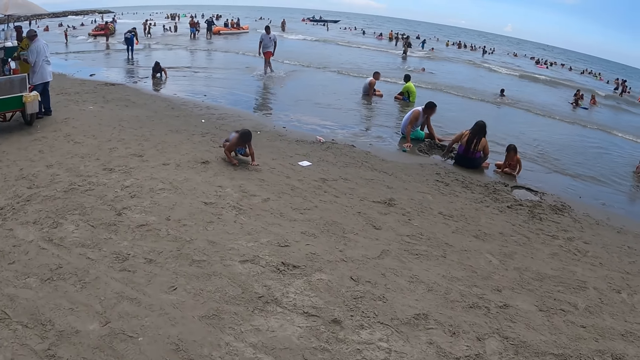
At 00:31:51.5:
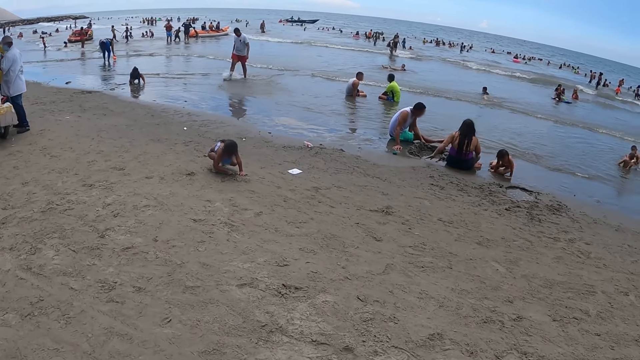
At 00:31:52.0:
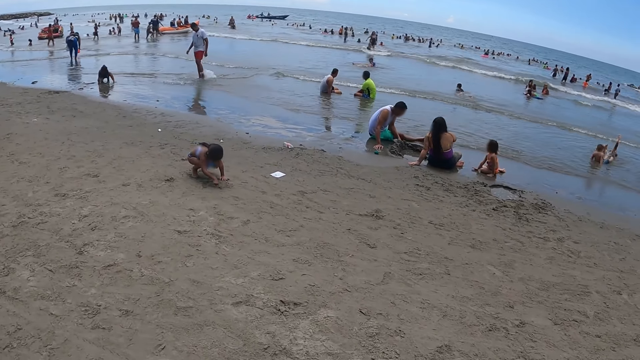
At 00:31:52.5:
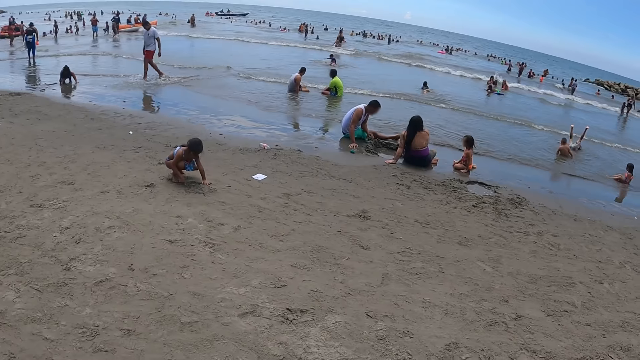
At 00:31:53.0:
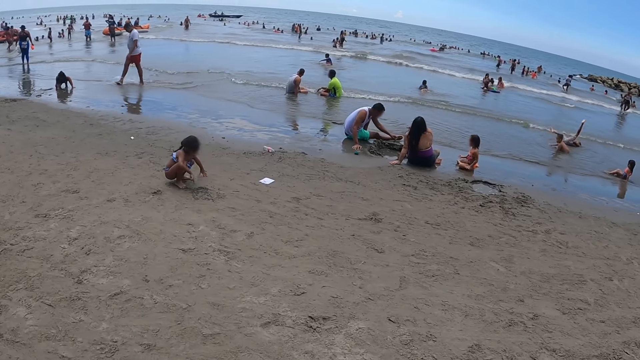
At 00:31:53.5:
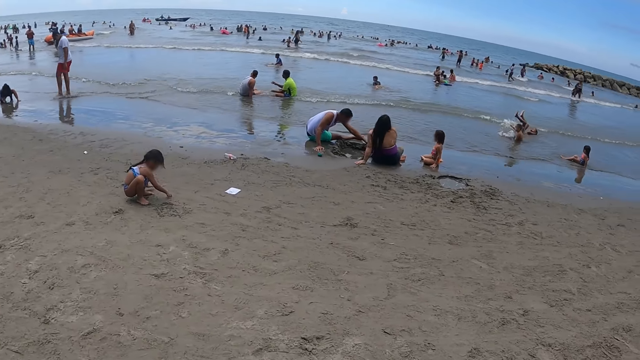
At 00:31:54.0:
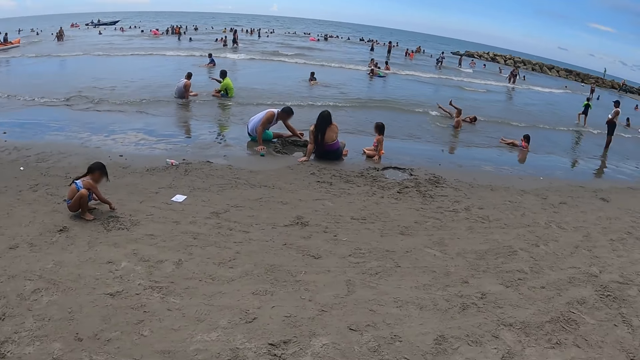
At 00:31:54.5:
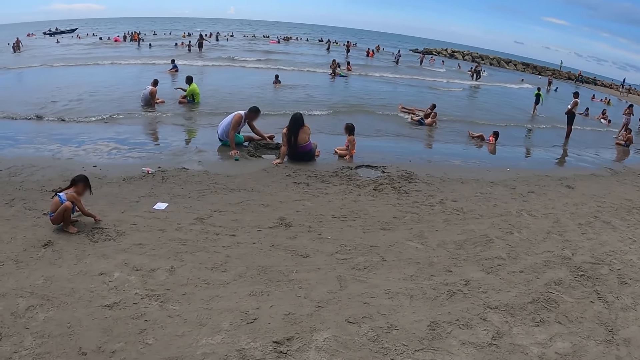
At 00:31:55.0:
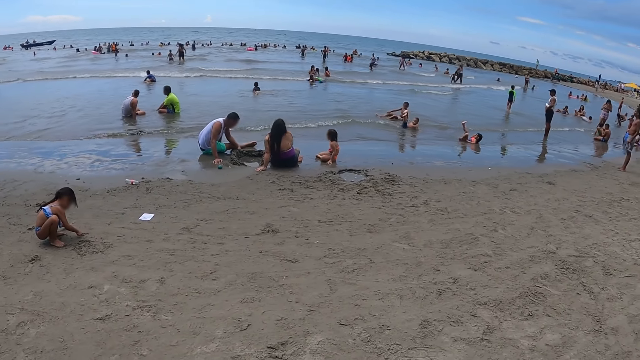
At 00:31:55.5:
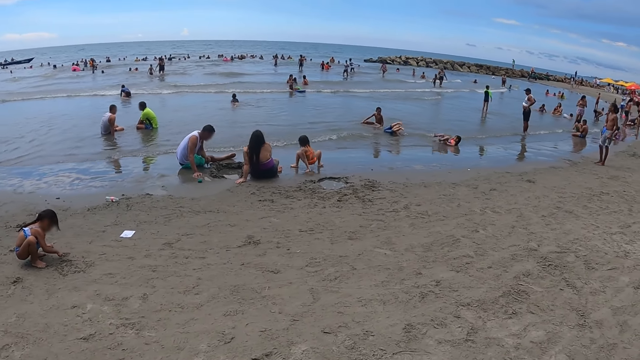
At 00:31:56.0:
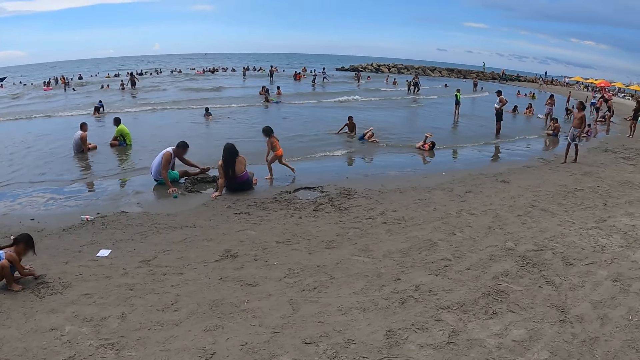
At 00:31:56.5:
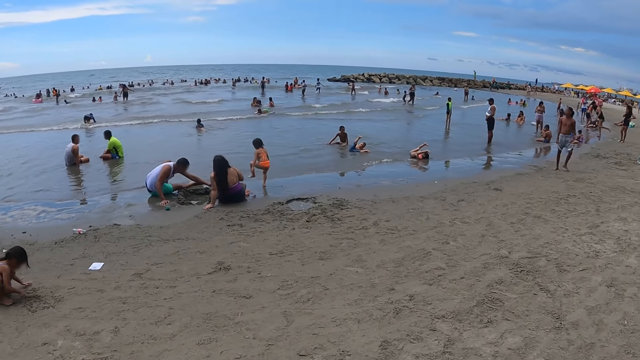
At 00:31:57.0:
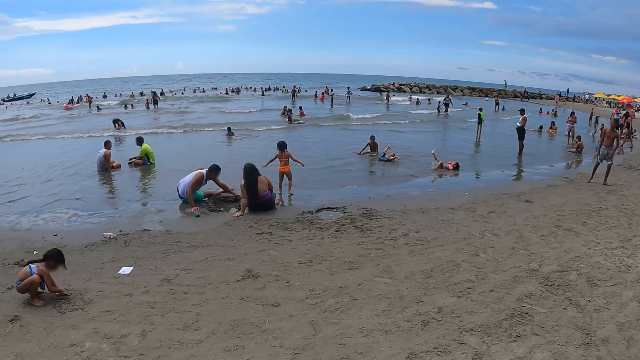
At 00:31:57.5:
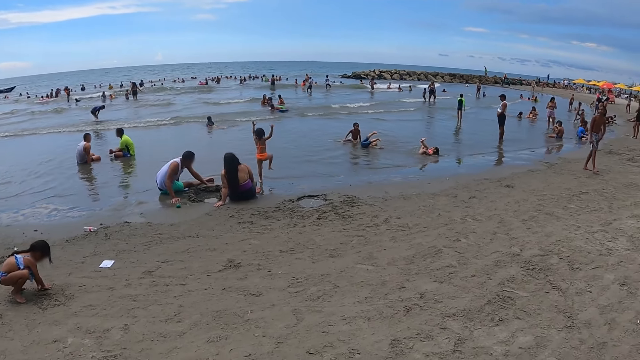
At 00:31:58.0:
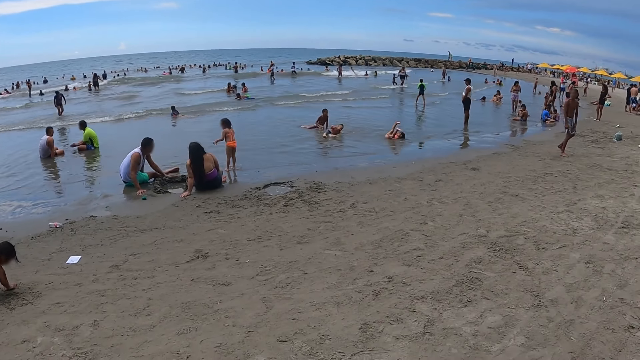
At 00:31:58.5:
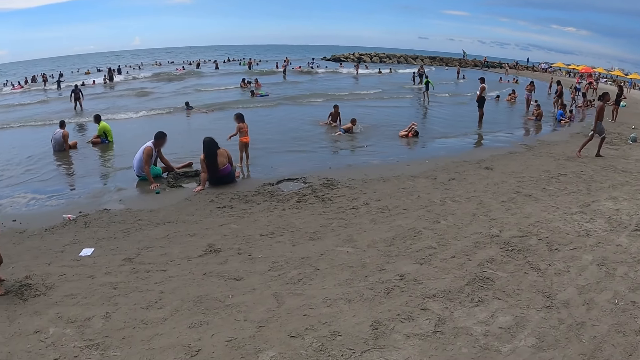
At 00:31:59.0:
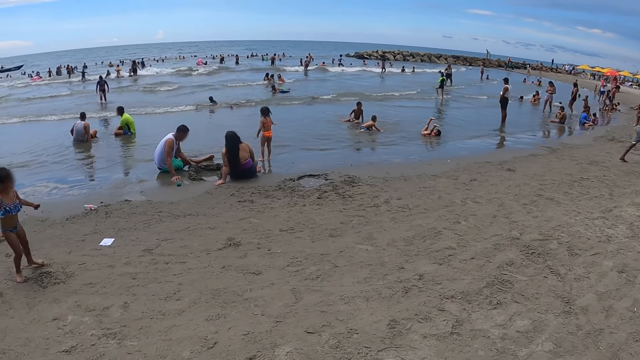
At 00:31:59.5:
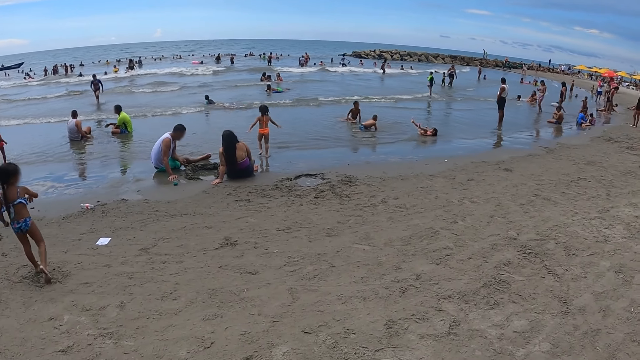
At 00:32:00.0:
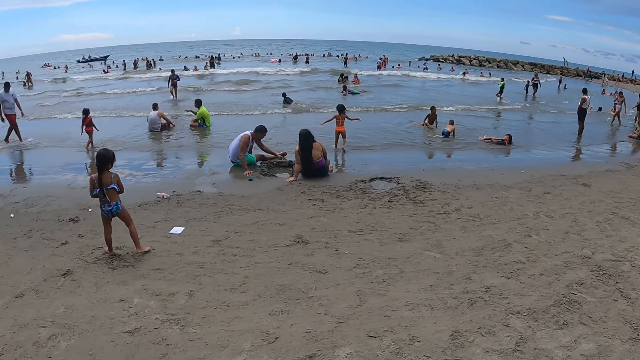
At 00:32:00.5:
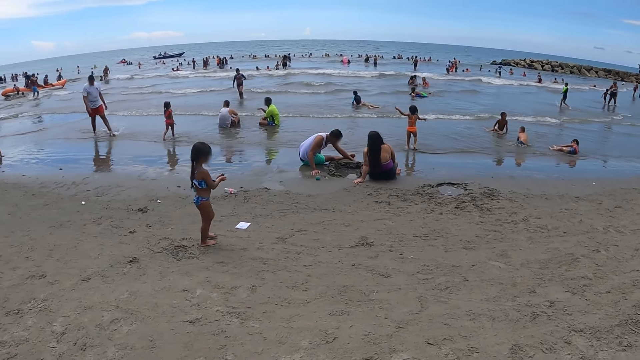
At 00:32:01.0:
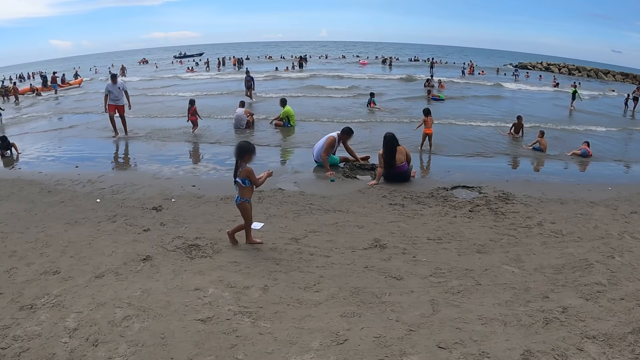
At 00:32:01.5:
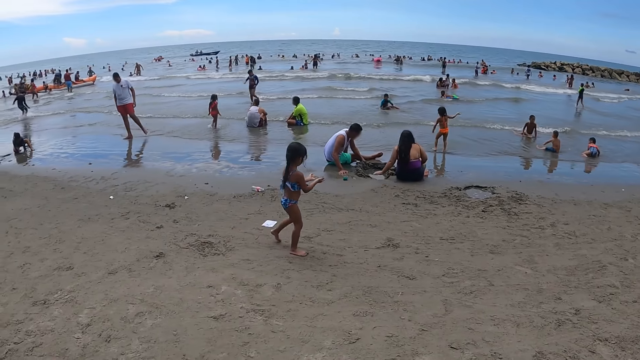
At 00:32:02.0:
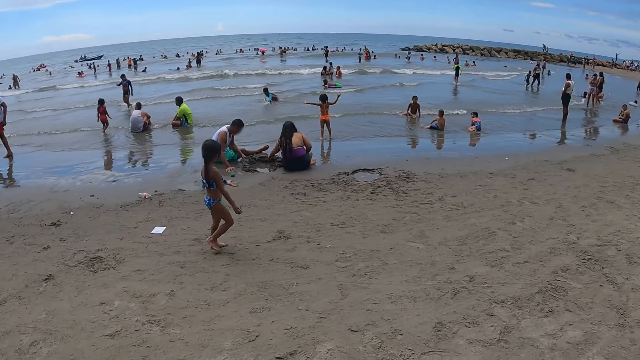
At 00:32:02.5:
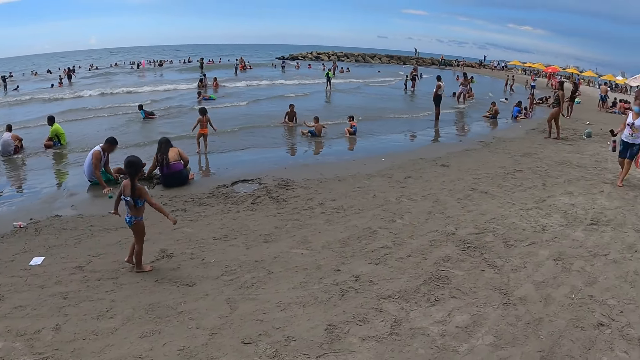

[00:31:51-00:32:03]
The camera wearer looks around.

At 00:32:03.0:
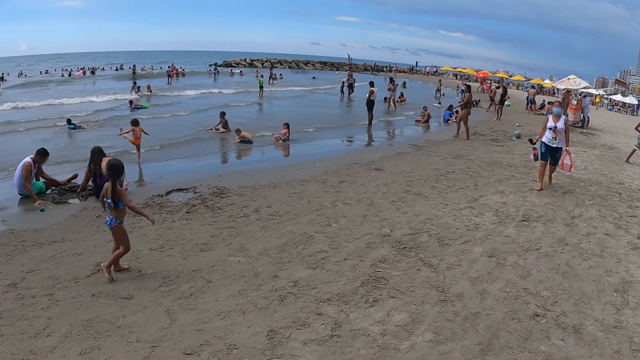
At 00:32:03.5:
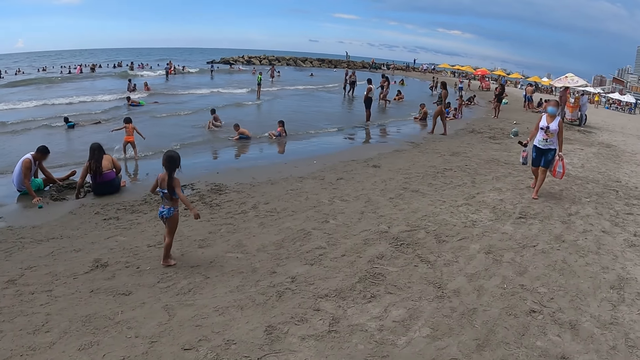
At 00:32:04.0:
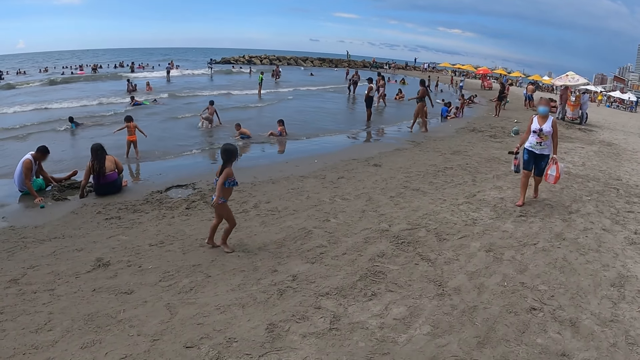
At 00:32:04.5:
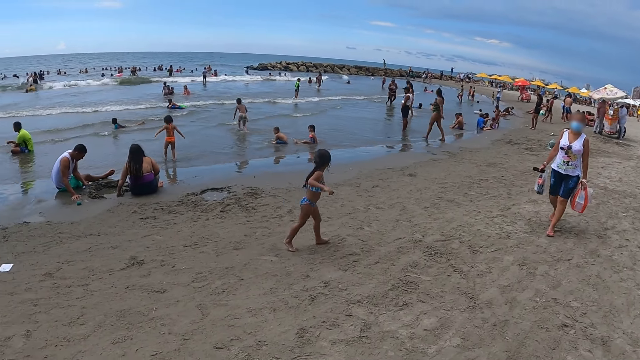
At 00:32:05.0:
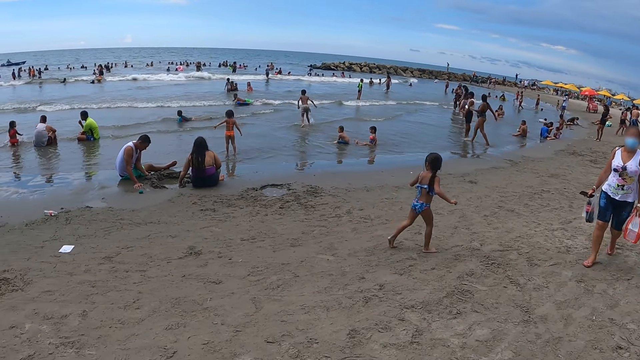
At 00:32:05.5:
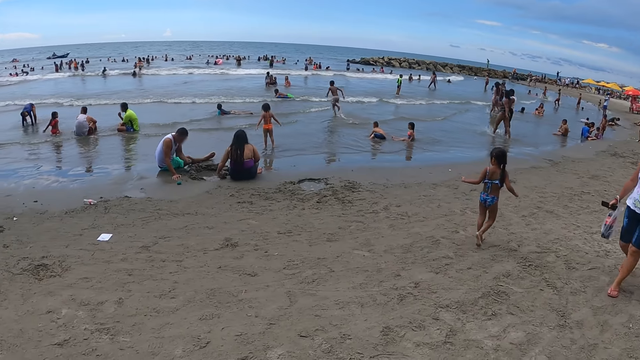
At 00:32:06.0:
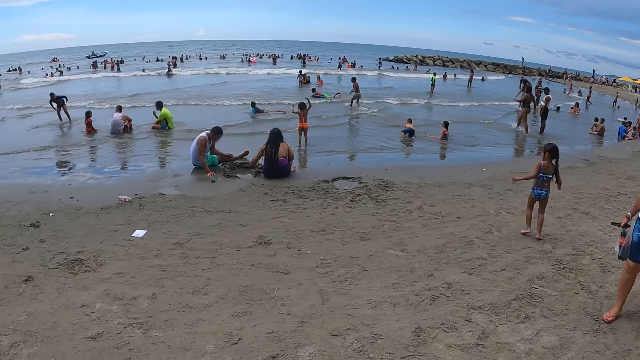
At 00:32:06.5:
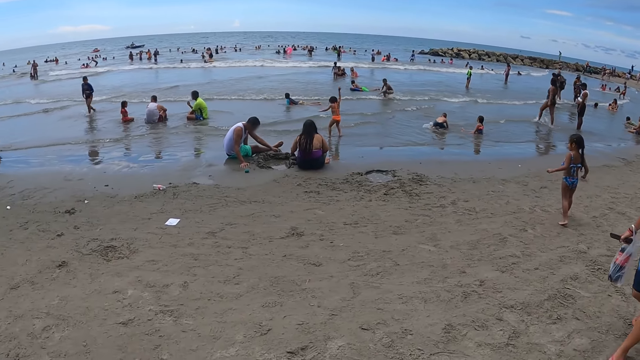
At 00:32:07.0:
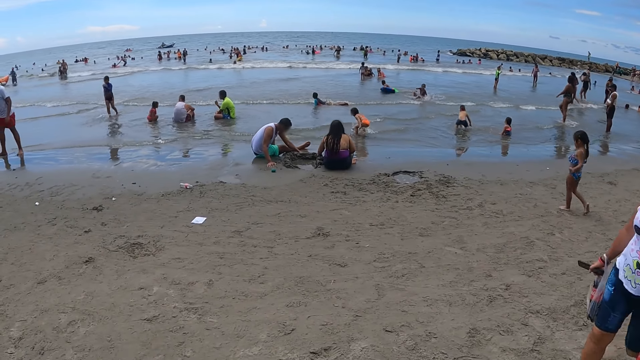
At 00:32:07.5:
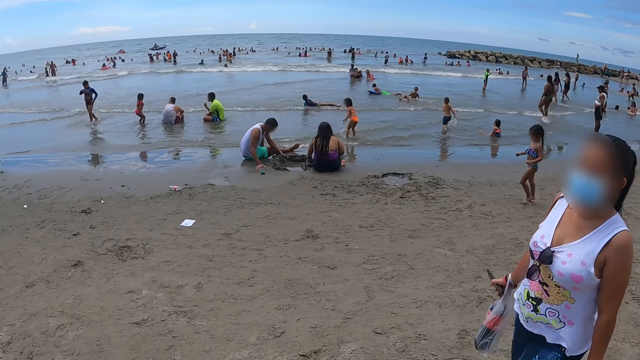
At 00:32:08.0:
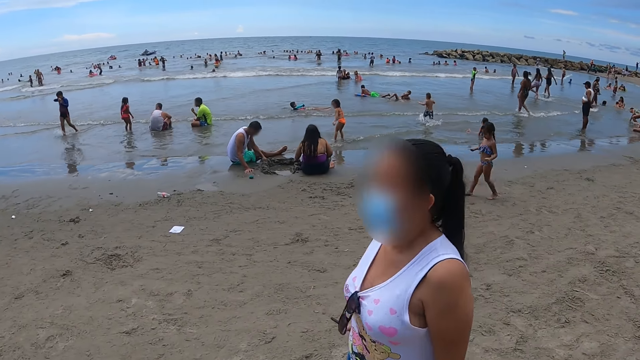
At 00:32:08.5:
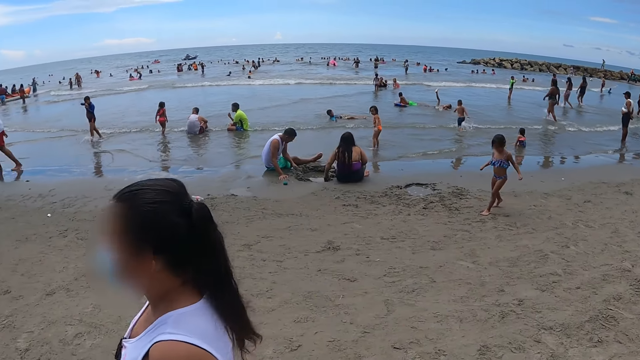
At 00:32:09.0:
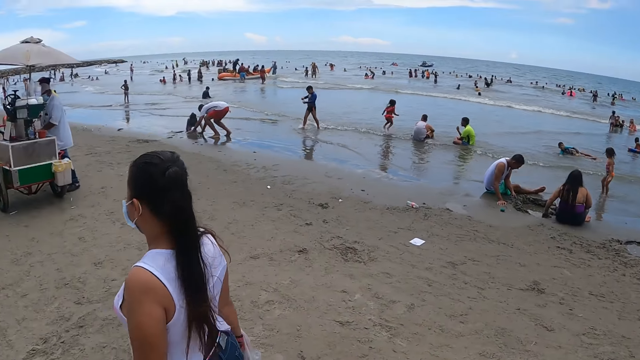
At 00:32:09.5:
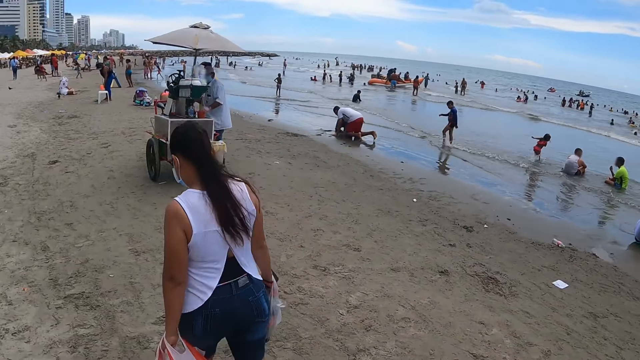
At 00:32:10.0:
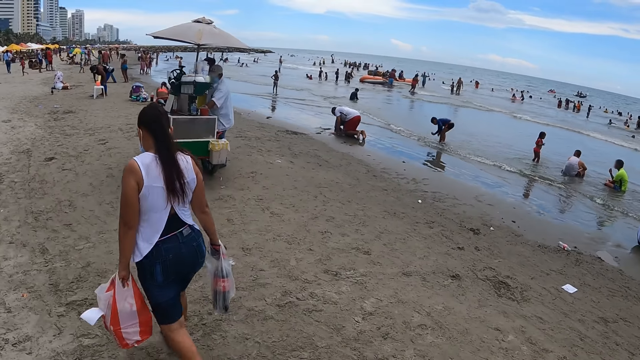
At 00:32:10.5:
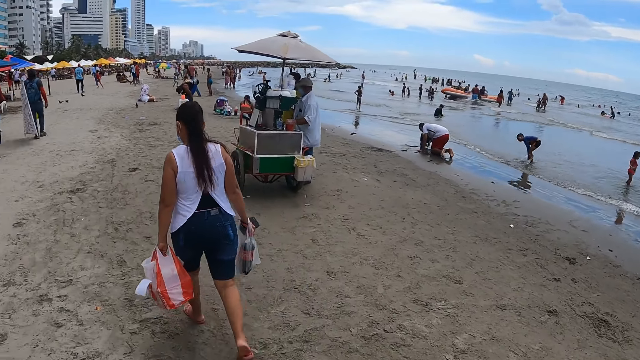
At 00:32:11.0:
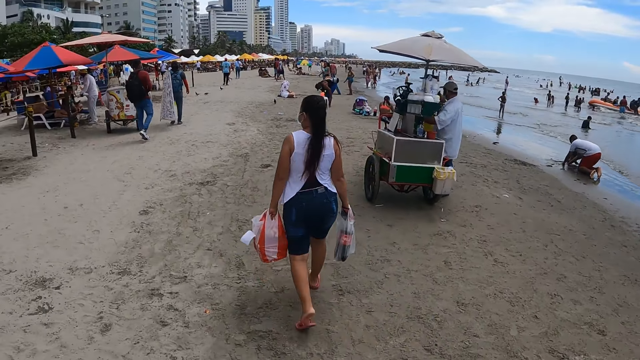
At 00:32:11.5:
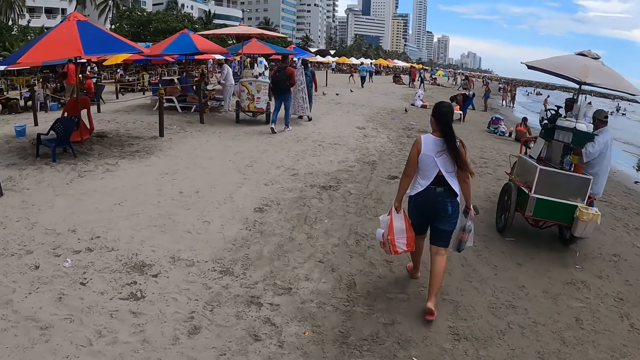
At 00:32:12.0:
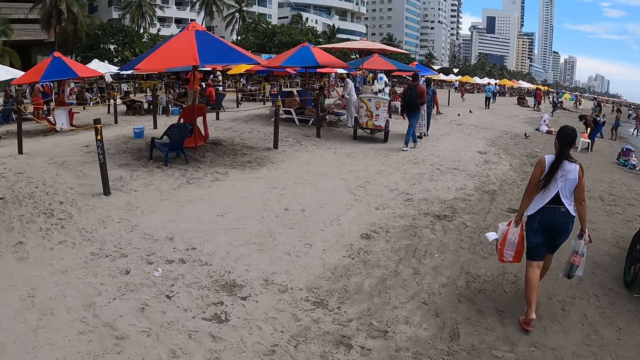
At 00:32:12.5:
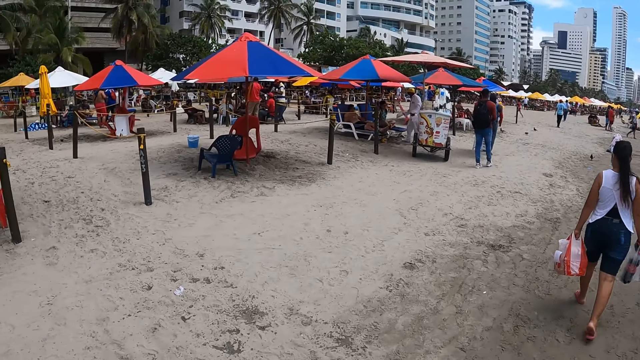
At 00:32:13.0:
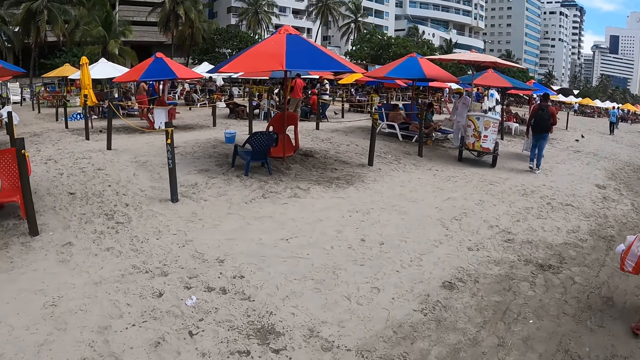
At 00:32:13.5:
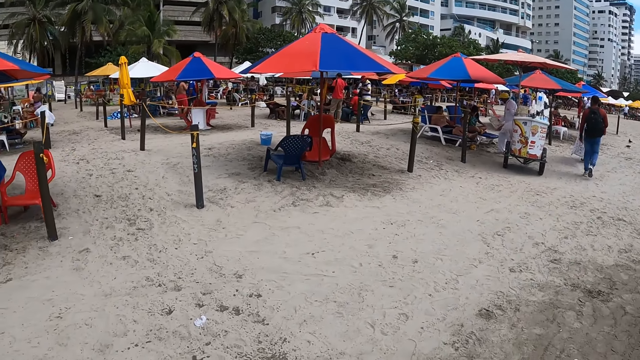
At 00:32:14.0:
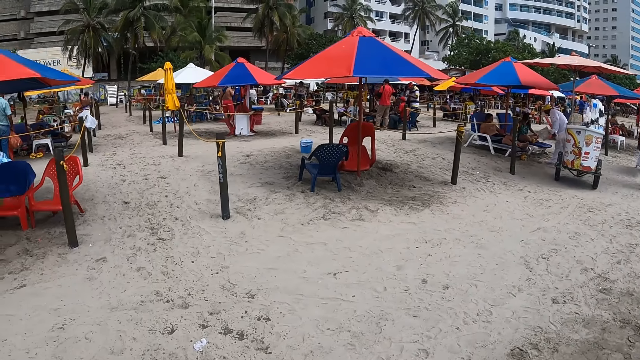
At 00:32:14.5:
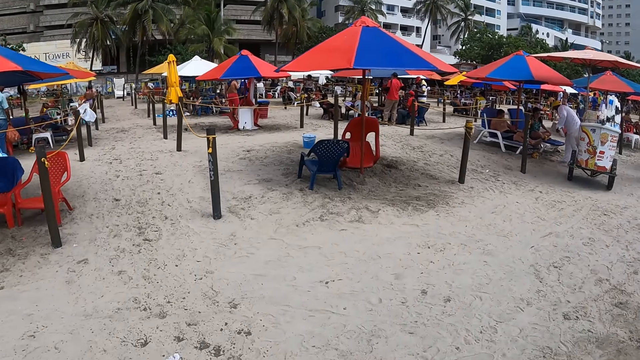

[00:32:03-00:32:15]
The camera wearer walks along the beach.
